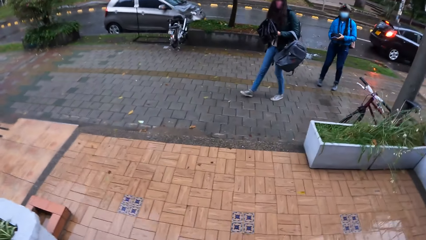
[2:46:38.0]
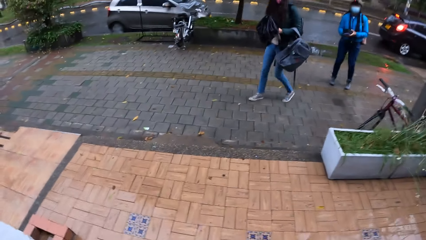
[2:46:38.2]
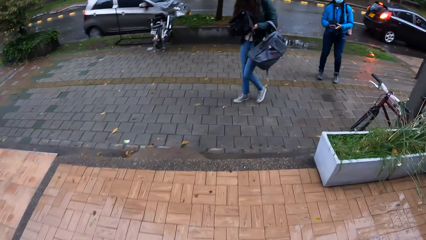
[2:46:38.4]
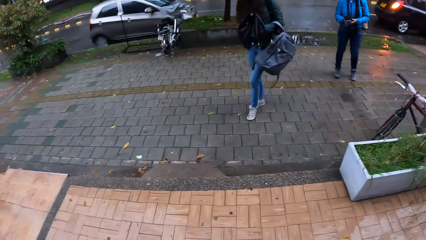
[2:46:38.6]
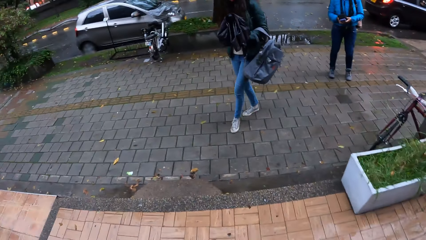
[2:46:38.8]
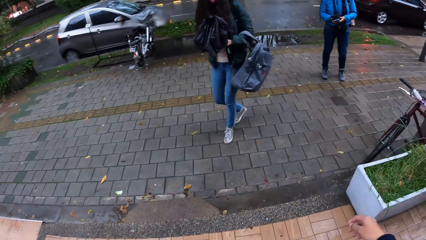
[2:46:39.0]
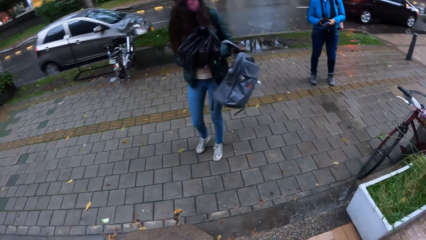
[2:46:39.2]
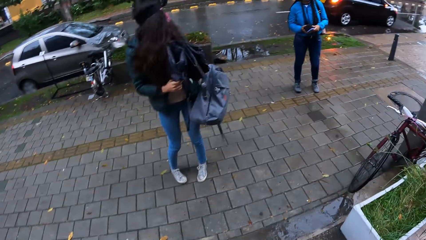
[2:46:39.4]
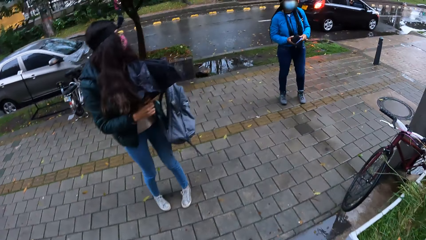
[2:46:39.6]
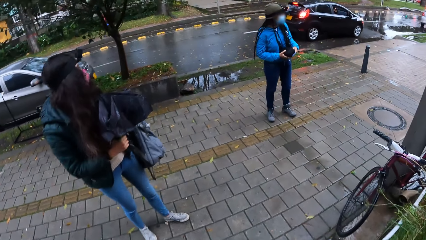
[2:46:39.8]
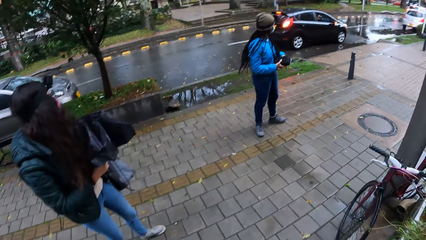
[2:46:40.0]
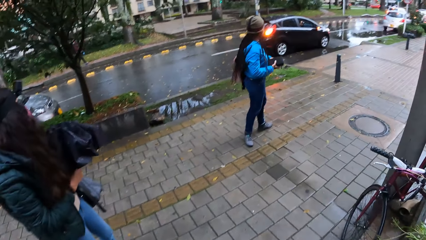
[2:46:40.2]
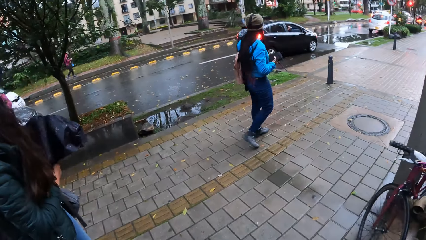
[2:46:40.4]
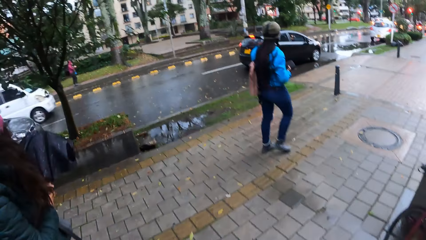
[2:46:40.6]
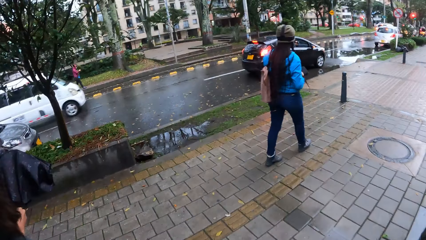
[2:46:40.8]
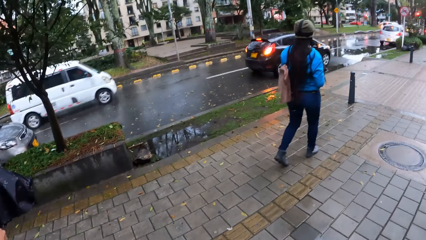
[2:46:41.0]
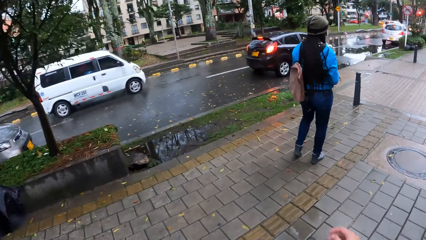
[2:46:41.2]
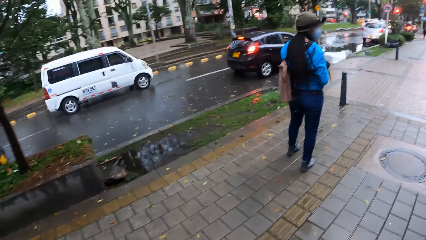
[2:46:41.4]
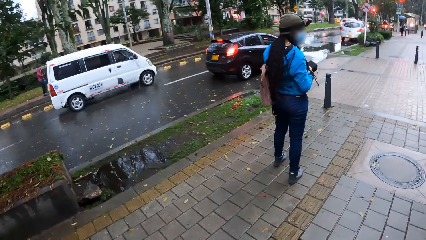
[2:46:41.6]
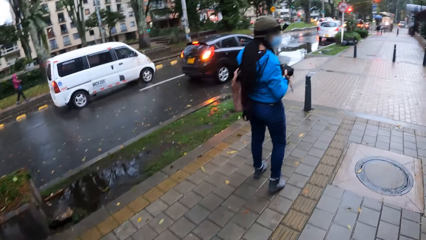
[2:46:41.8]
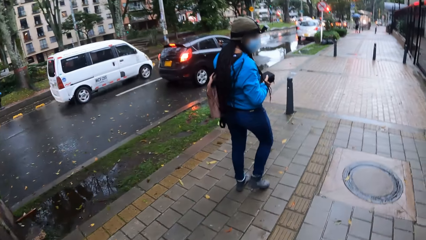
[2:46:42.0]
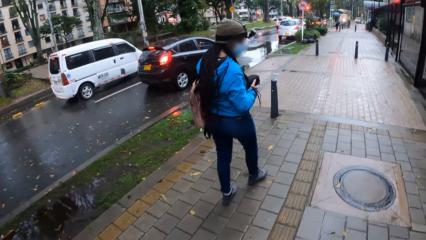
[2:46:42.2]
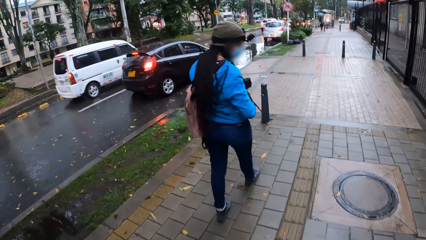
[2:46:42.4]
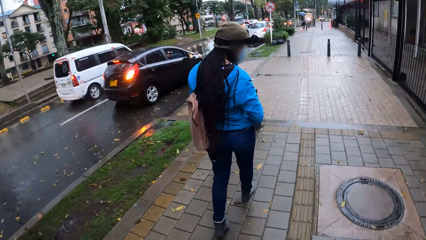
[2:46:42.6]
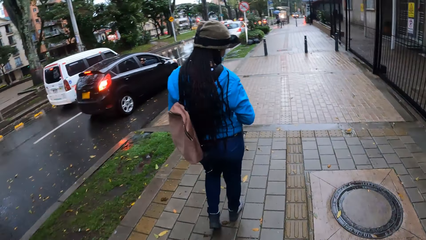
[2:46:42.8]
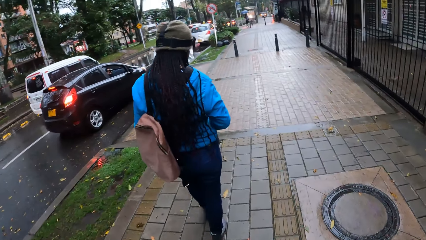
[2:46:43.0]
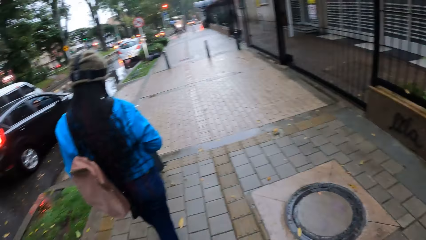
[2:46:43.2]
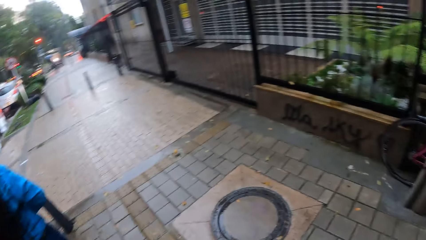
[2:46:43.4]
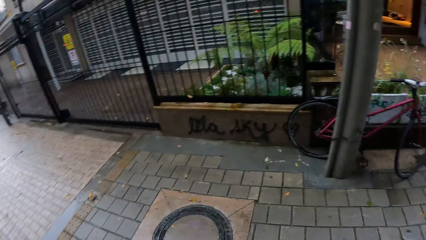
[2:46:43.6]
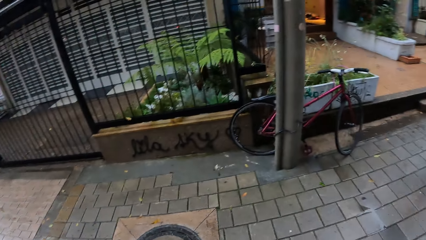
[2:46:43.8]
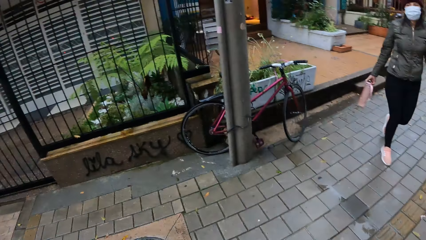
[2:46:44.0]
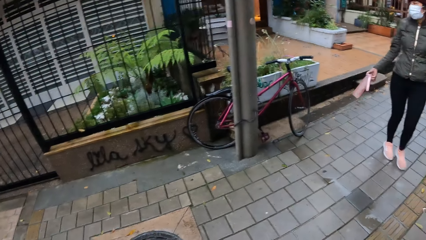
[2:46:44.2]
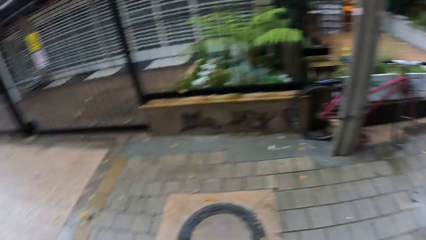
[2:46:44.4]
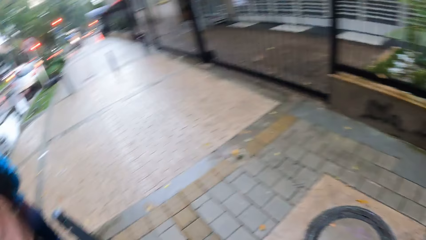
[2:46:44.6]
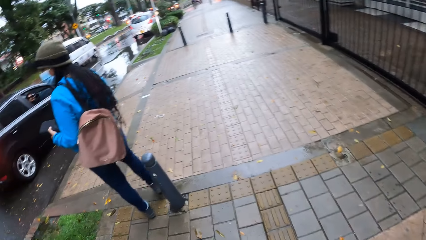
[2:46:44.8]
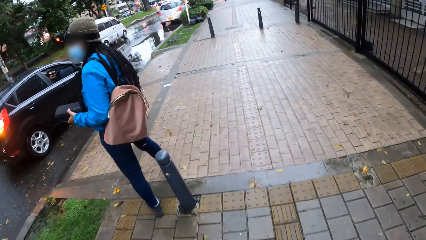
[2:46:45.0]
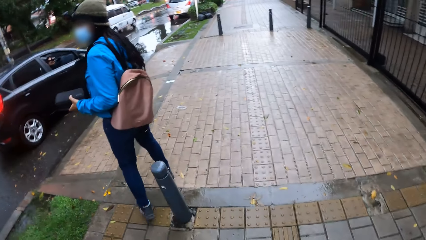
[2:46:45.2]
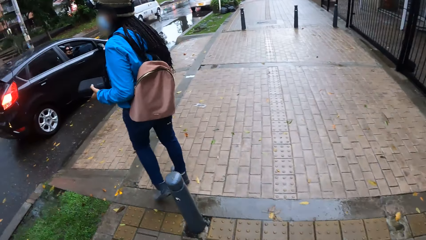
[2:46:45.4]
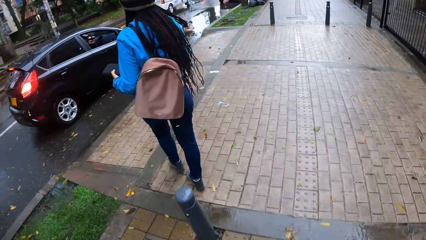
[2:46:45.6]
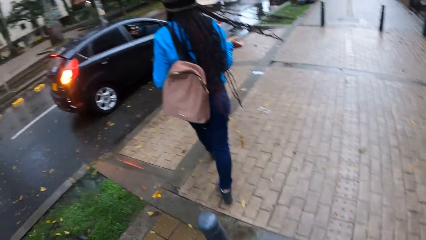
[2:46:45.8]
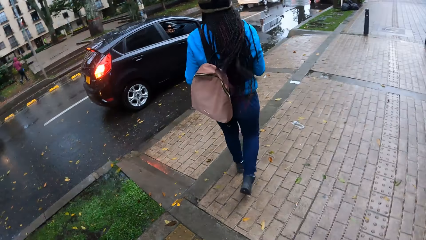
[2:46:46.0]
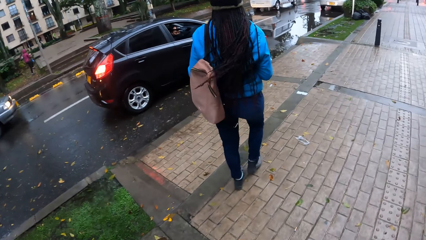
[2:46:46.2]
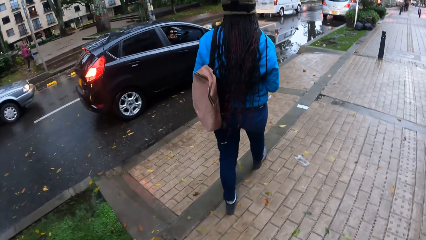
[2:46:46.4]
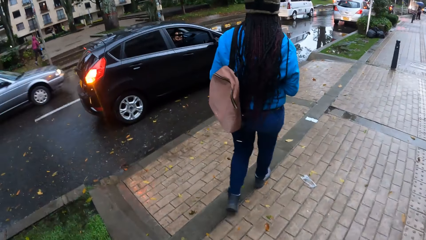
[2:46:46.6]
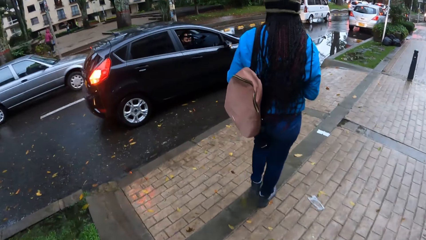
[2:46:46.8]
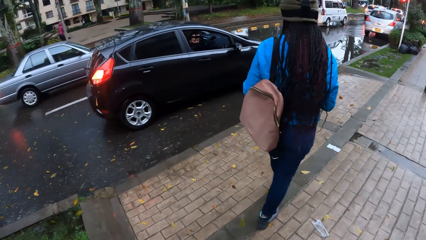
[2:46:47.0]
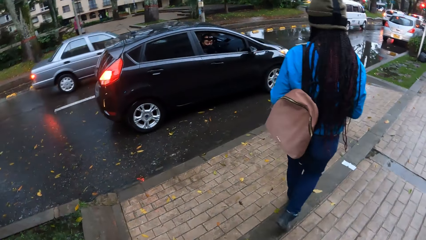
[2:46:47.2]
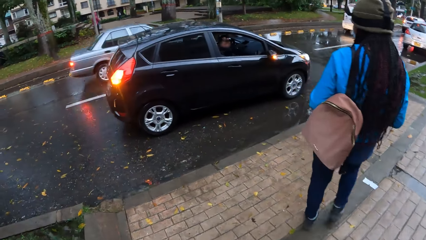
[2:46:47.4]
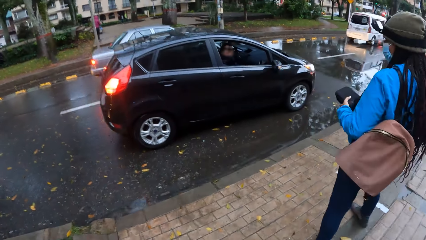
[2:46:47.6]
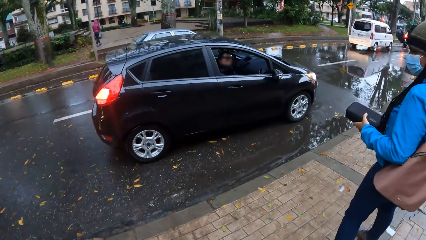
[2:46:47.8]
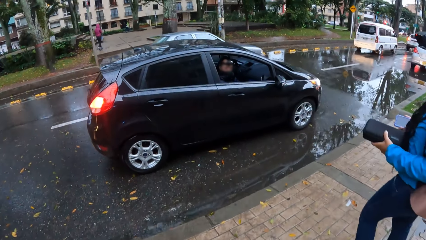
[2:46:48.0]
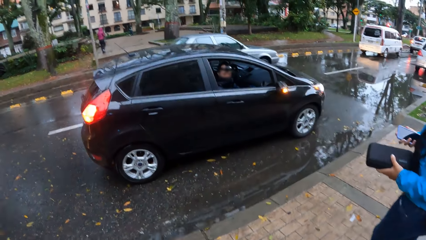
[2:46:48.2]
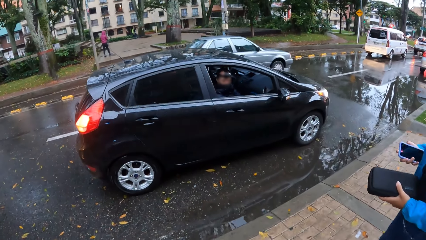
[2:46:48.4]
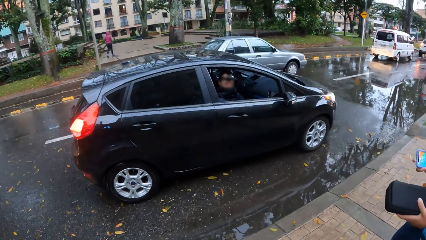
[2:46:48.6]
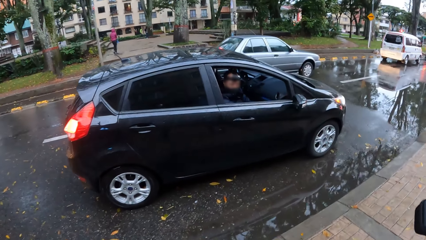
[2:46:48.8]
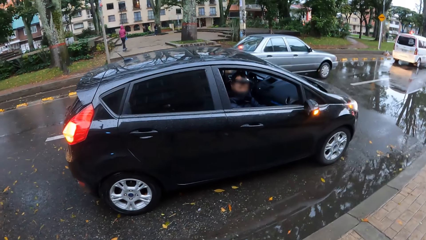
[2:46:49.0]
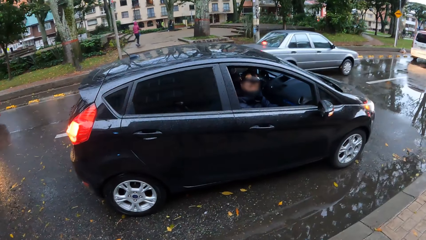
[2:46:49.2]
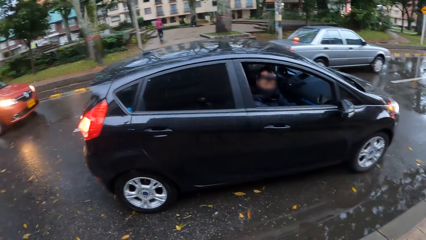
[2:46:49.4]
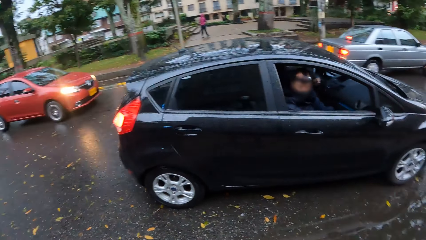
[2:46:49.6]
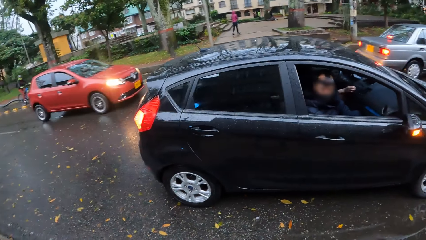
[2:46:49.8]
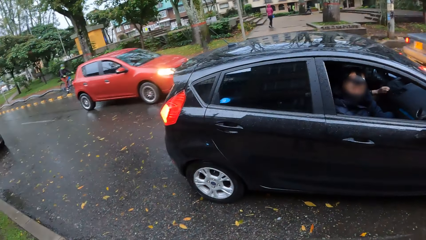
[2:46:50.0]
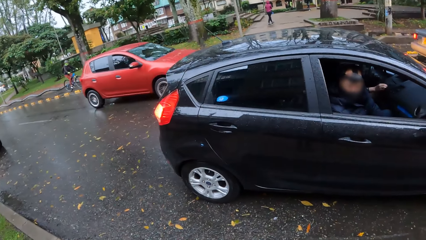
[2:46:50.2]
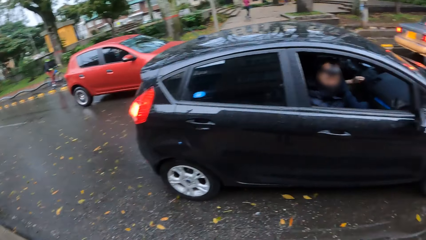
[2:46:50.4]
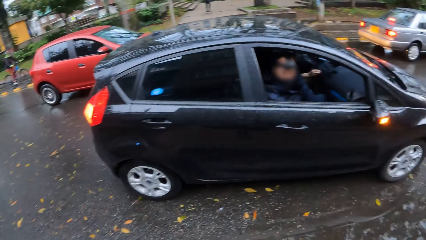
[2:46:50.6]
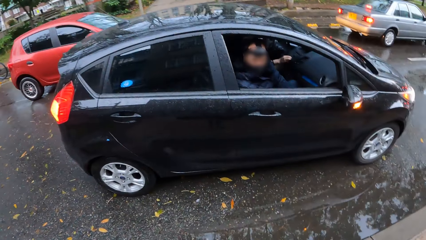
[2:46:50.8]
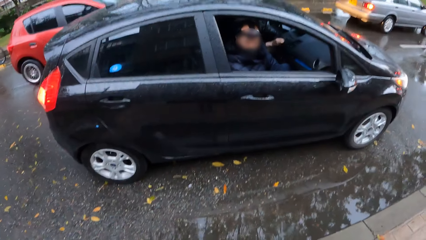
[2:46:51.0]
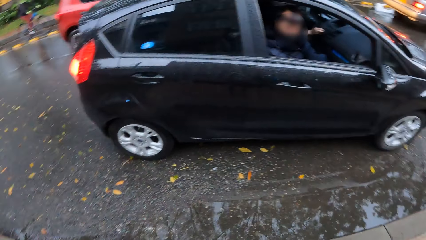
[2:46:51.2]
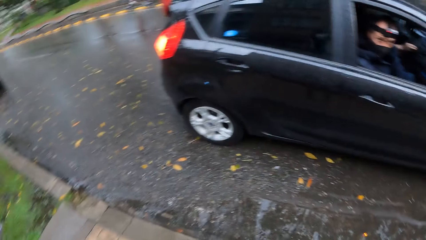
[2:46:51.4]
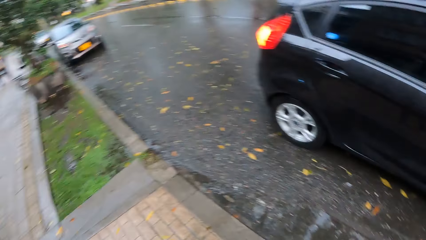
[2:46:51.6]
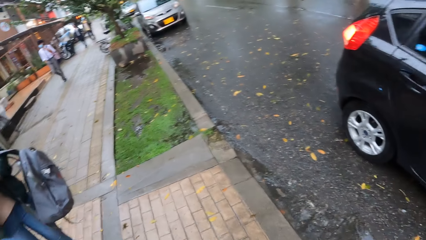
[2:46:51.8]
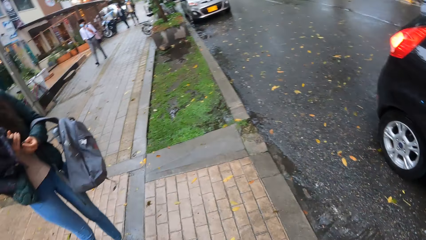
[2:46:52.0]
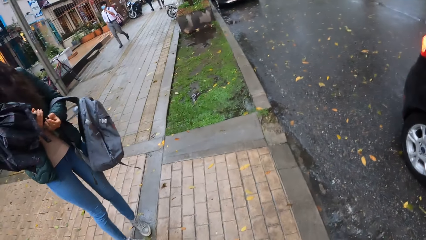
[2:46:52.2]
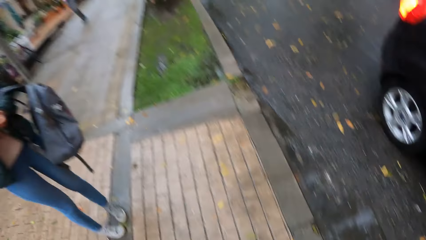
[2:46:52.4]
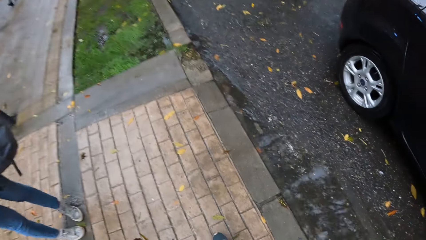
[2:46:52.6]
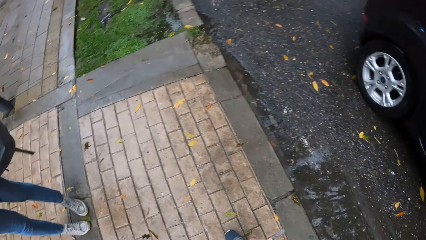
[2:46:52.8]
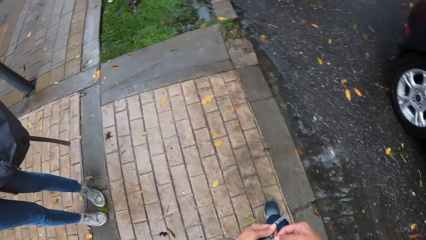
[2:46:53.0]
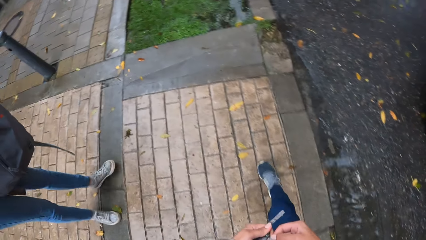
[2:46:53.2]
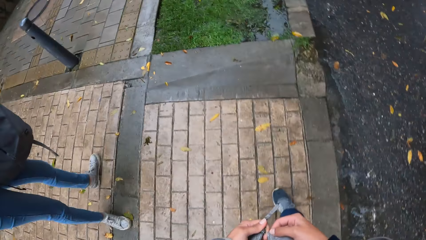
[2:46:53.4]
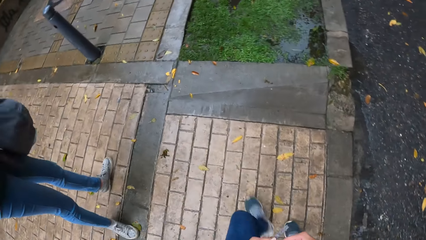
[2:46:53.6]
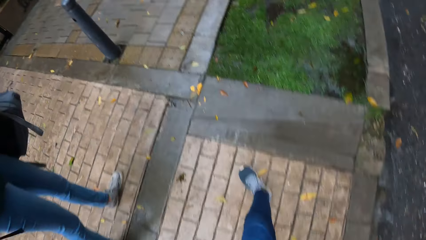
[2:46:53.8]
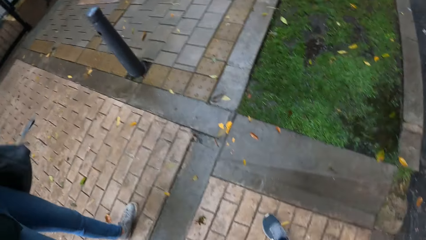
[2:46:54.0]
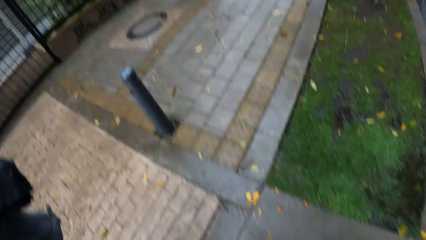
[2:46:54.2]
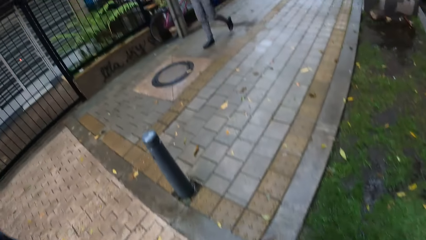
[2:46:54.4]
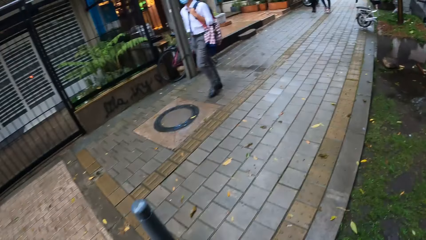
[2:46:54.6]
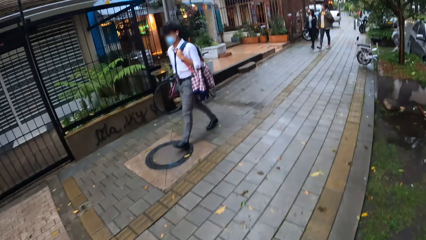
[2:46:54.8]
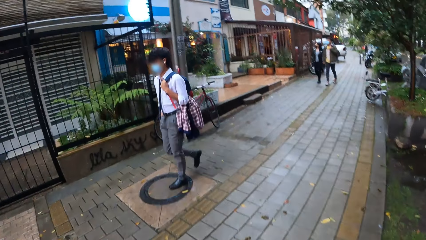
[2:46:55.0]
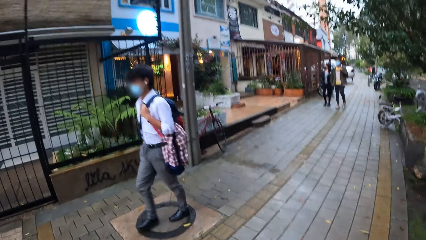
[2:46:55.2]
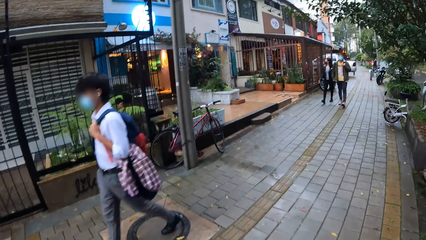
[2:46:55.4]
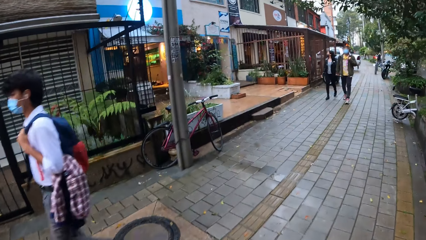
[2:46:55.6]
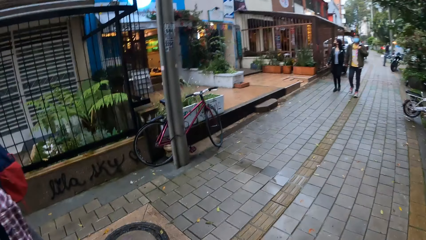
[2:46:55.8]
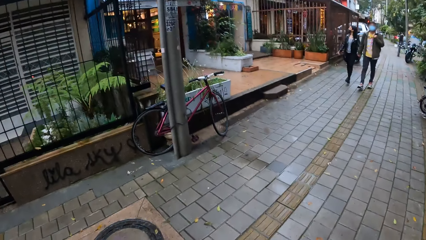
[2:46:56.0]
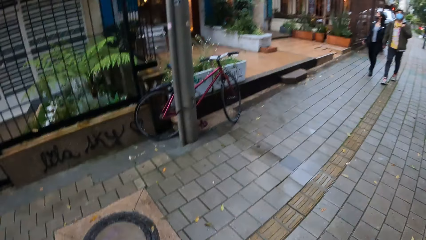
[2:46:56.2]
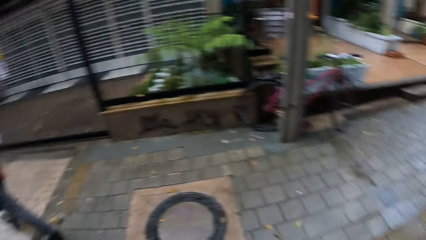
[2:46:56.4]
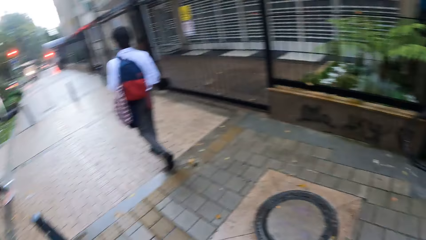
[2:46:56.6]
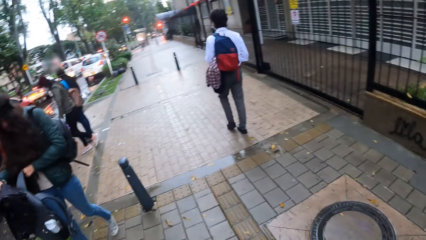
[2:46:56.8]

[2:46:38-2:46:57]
A woman walks. Another woman stands. The second woman walks. Another woman walks. Another woman adjusts her hair with her right hand. The camera wearer walks around. She converses with a man. She looks around. She holds her jacket zip with both hands. She walks from the car towards the store. Another man walks past the camera wearer.
